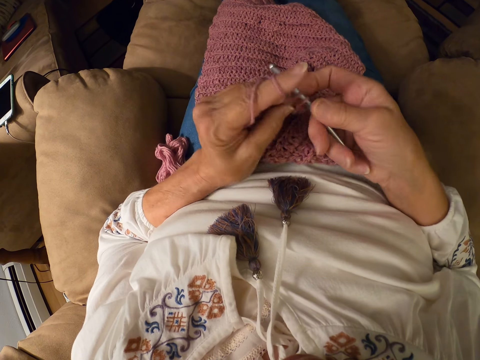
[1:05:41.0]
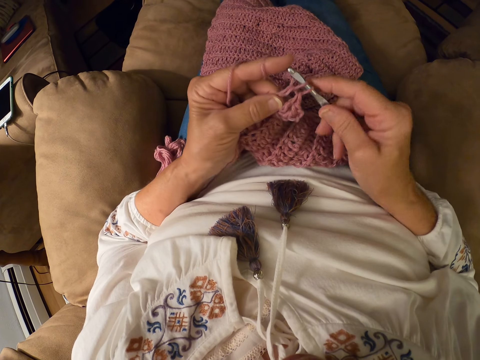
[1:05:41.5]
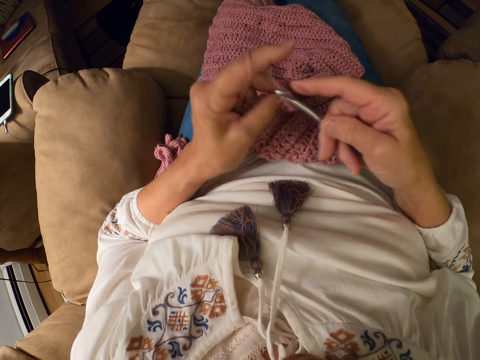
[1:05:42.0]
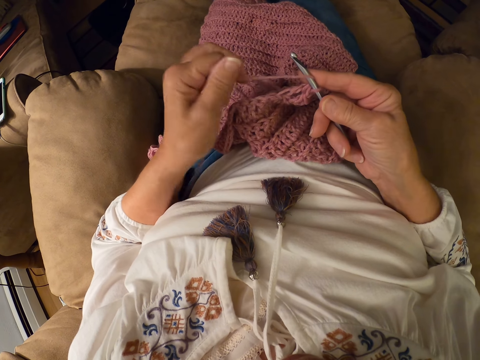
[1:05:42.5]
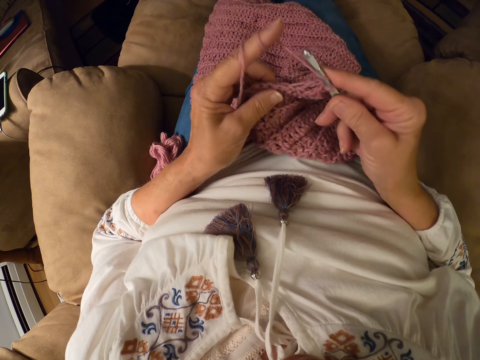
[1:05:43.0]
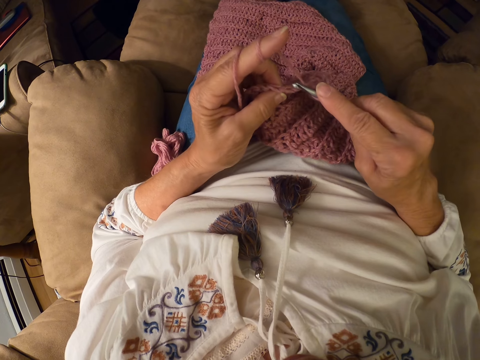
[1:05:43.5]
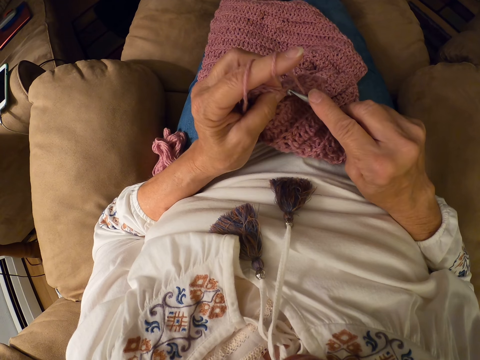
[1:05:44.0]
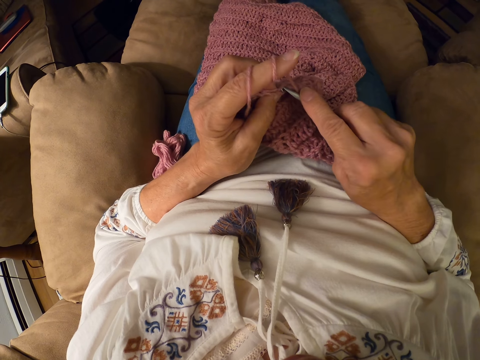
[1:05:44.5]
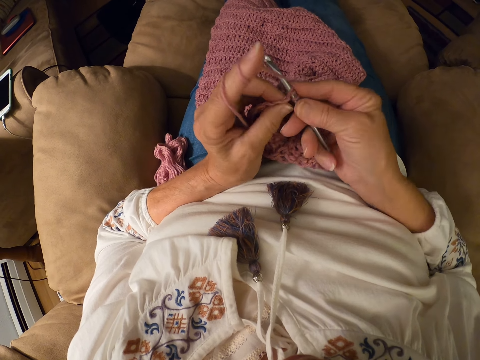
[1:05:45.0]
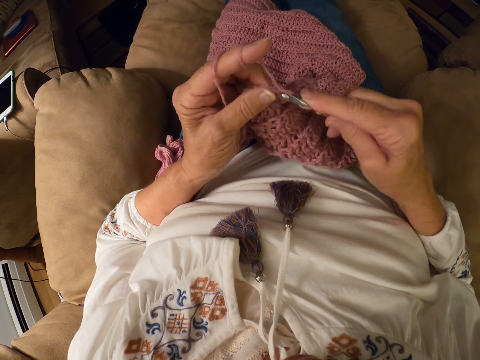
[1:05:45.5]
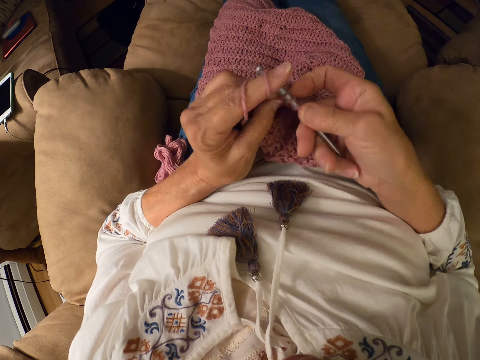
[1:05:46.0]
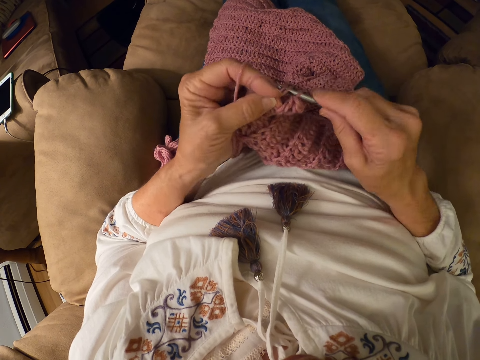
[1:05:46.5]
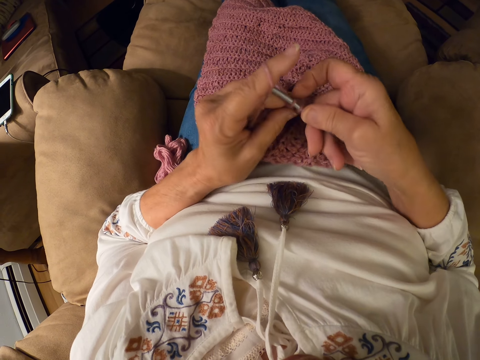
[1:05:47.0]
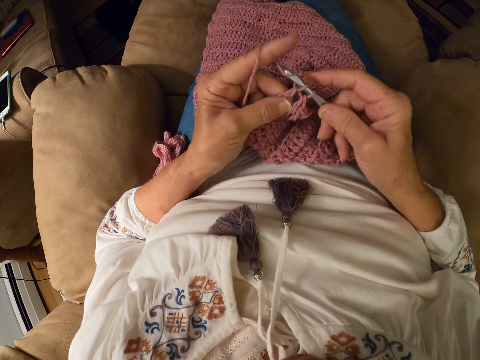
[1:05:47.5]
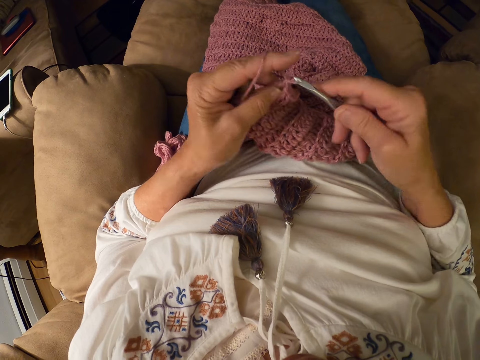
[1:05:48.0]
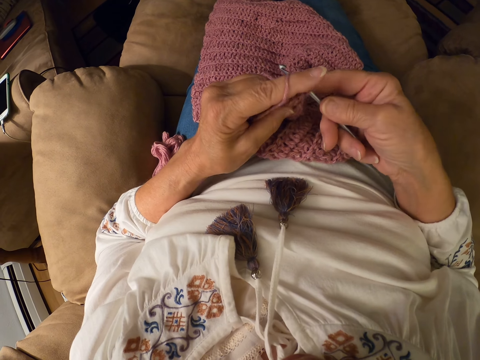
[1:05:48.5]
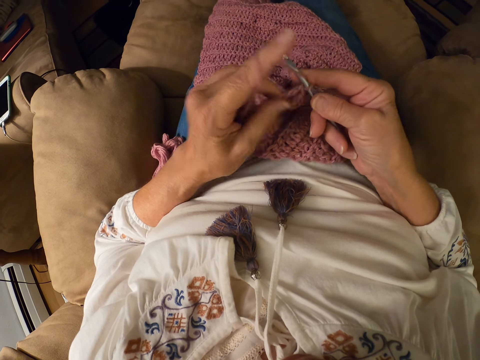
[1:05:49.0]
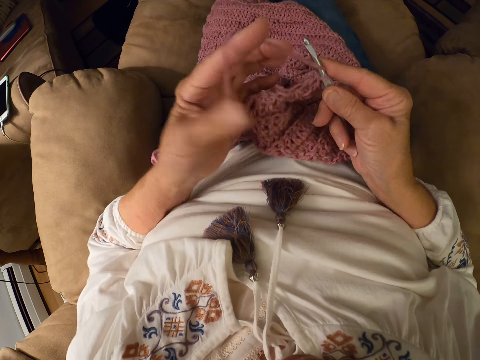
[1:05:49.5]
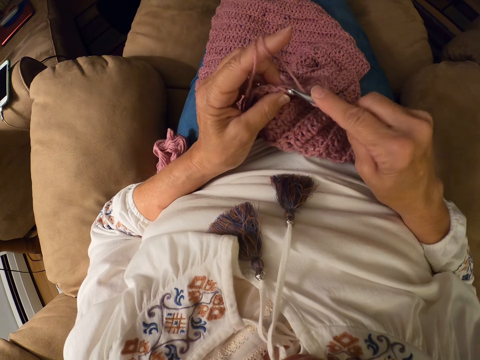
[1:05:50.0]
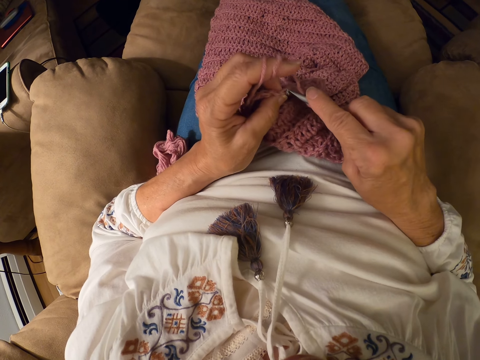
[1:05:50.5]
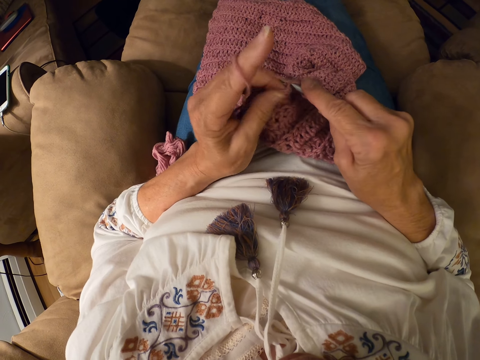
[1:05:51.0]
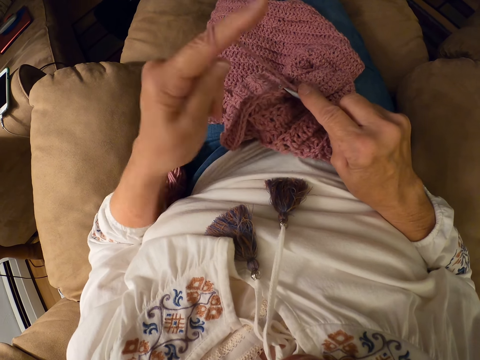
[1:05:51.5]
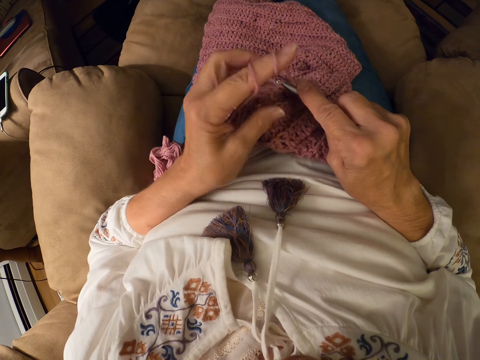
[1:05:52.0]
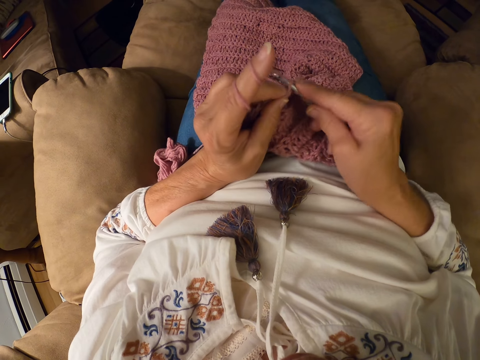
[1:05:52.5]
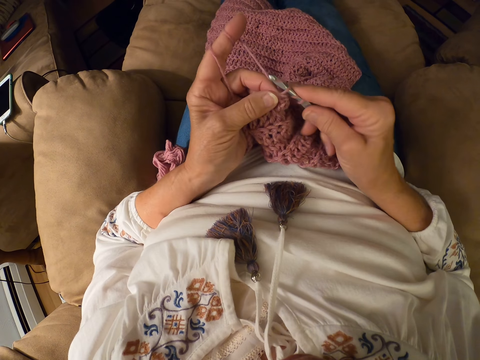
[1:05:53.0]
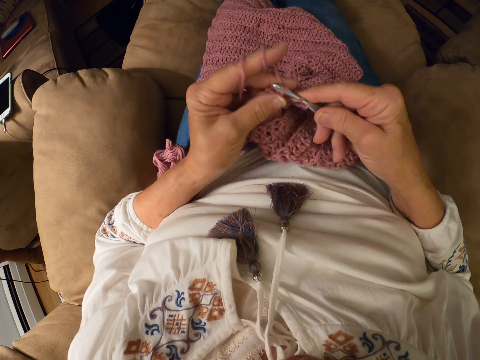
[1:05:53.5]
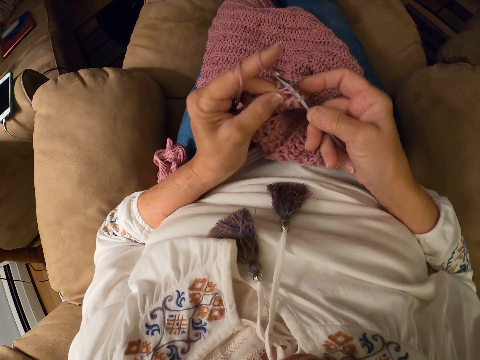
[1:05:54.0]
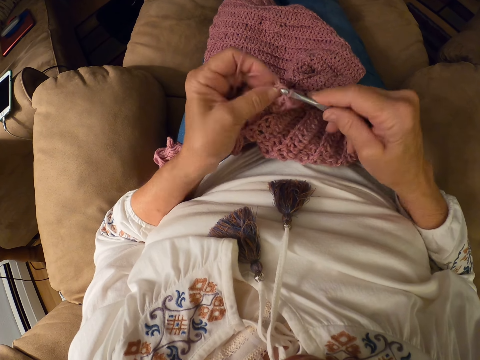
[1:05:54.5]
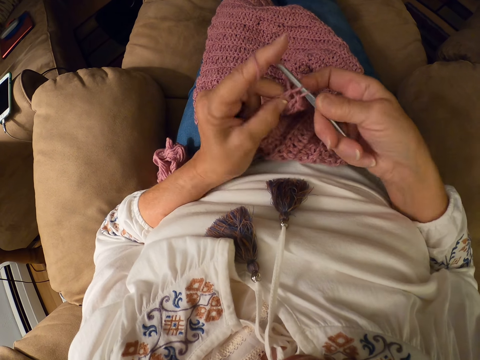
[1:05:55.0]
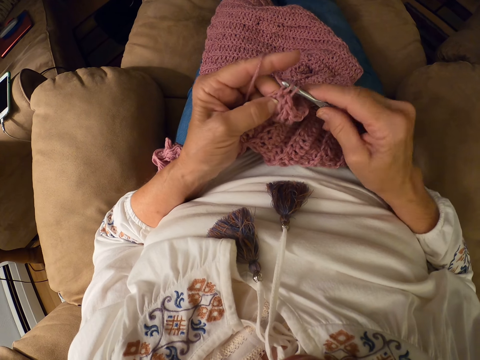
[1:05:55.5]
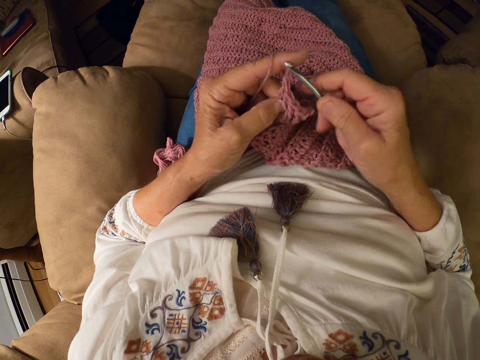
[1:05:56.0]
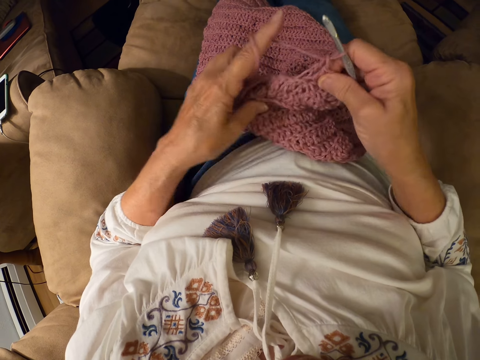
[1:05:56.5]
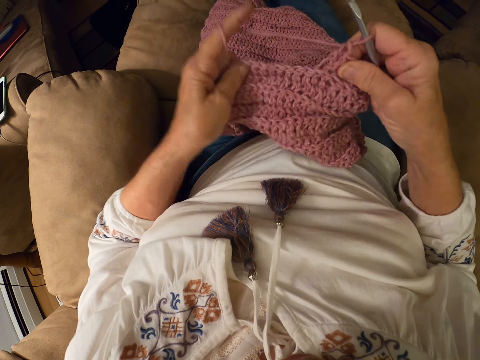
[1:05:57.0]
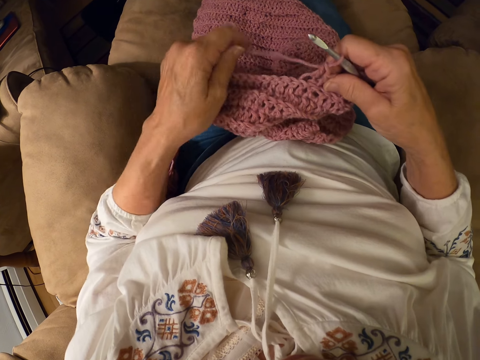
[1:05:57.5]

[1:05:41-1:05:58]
The camera wearer winds the yarn on her left index finger. She crochets the yarn with the crochet hook. She winds the yarn on her left index finger. She crochets the yarn with the crochet hook. She adjusts the crochet with her left hand.
